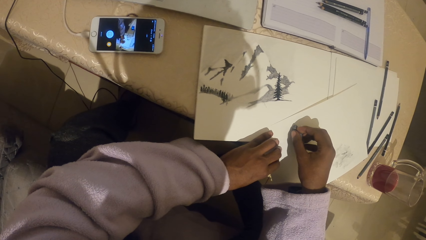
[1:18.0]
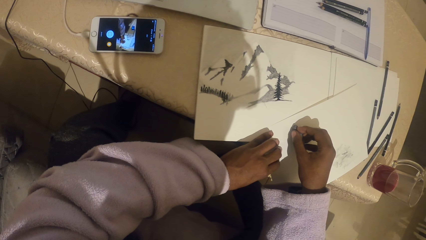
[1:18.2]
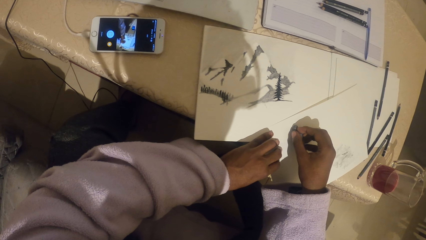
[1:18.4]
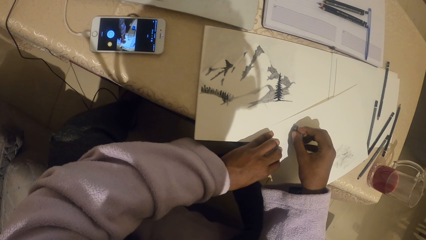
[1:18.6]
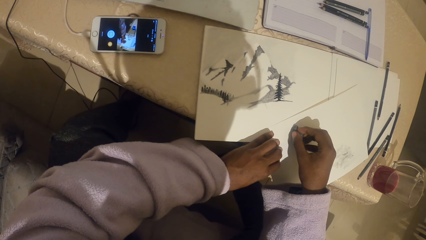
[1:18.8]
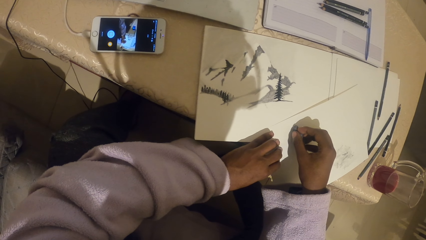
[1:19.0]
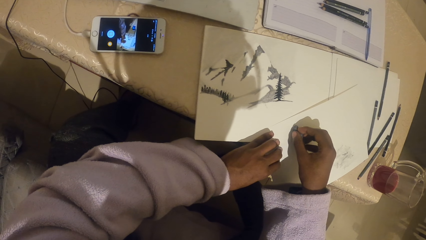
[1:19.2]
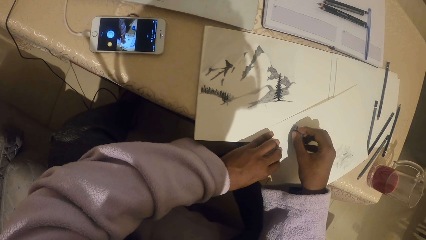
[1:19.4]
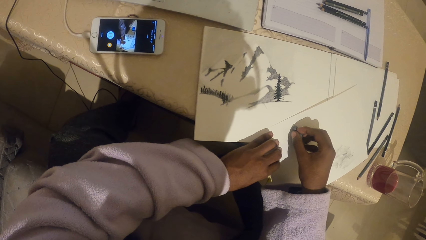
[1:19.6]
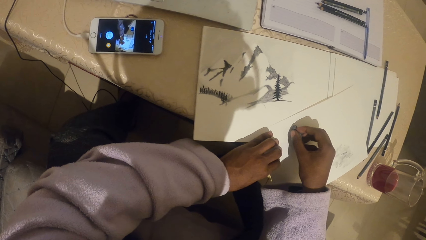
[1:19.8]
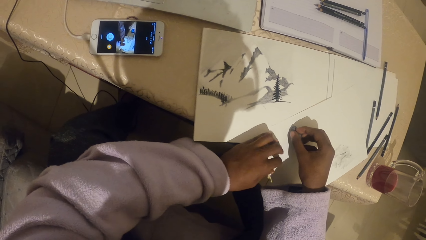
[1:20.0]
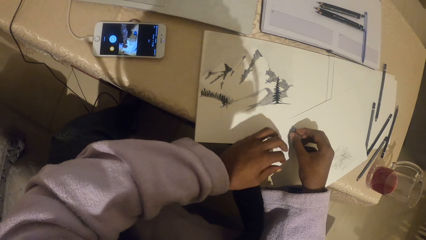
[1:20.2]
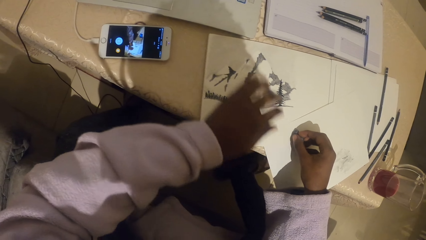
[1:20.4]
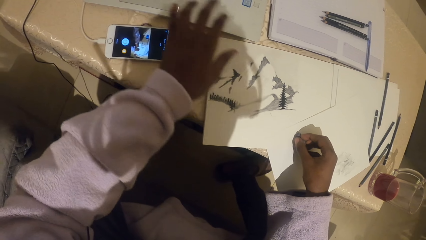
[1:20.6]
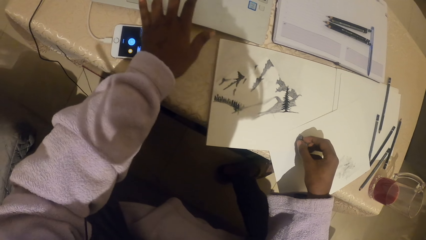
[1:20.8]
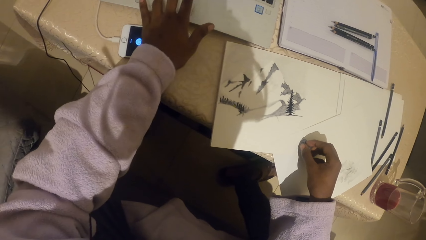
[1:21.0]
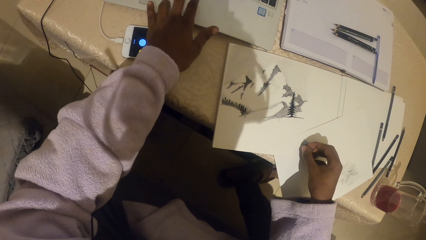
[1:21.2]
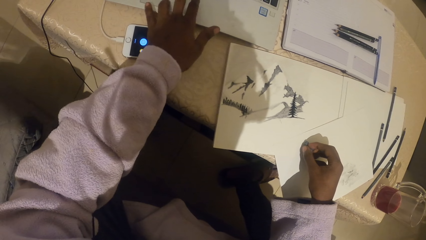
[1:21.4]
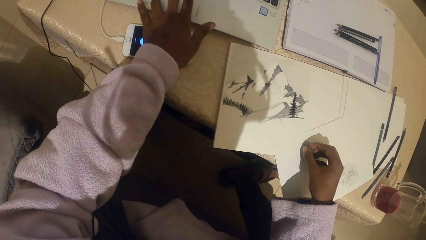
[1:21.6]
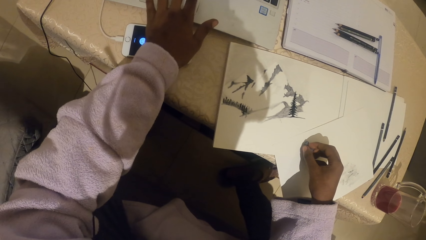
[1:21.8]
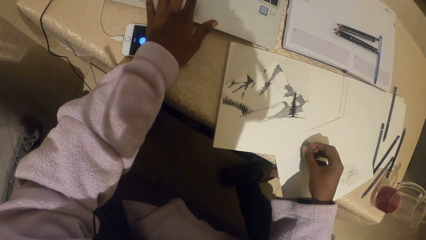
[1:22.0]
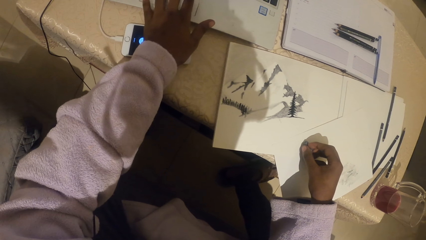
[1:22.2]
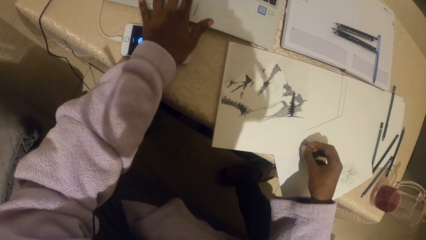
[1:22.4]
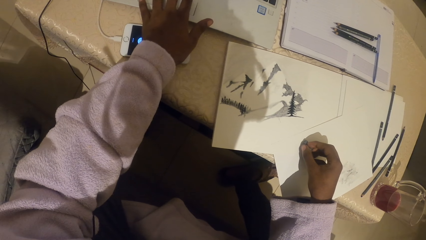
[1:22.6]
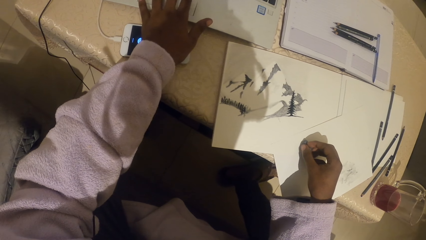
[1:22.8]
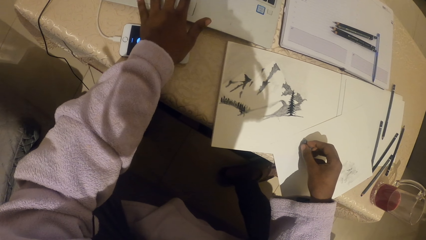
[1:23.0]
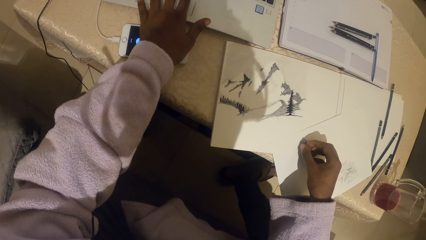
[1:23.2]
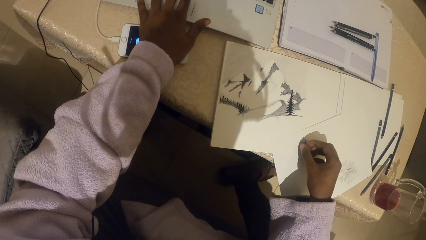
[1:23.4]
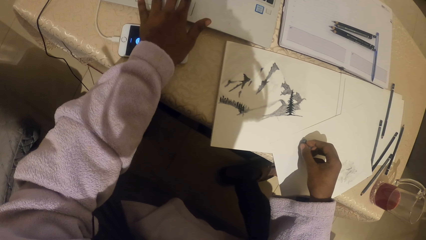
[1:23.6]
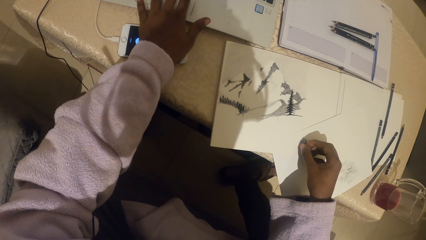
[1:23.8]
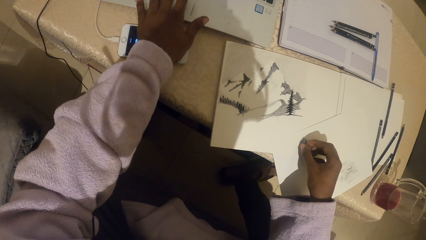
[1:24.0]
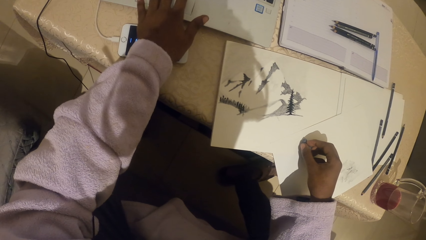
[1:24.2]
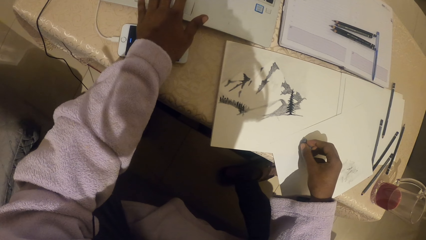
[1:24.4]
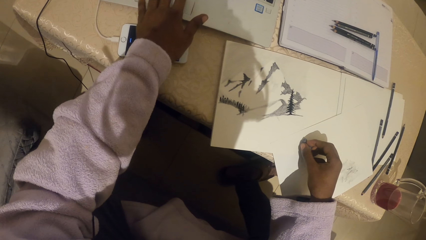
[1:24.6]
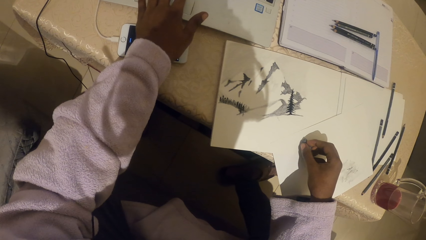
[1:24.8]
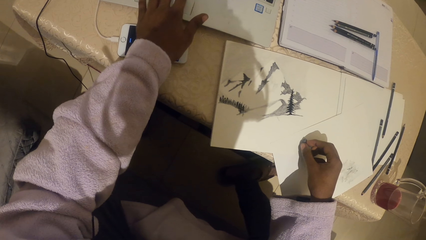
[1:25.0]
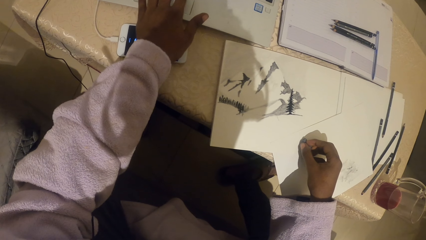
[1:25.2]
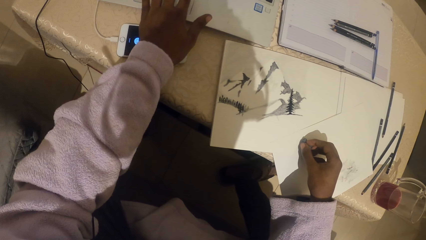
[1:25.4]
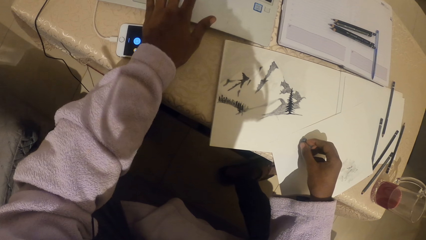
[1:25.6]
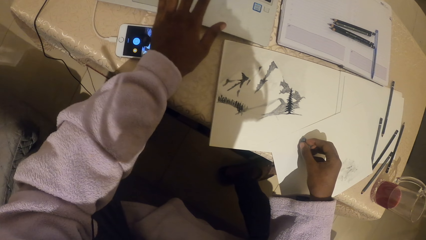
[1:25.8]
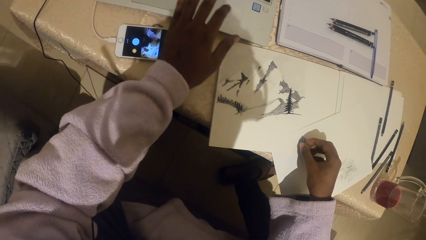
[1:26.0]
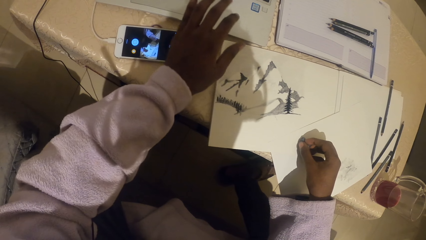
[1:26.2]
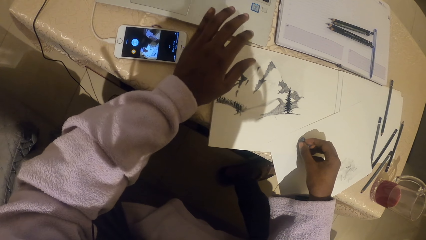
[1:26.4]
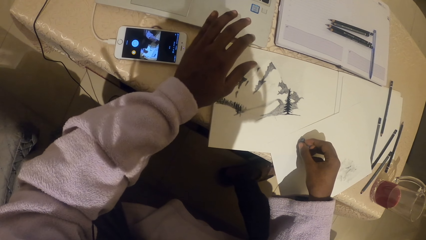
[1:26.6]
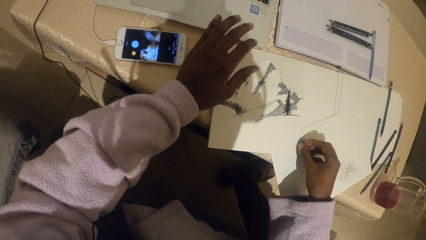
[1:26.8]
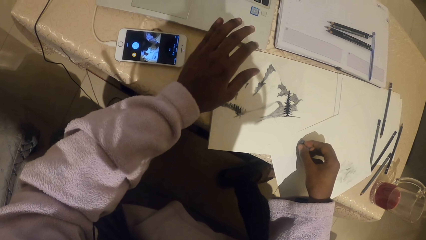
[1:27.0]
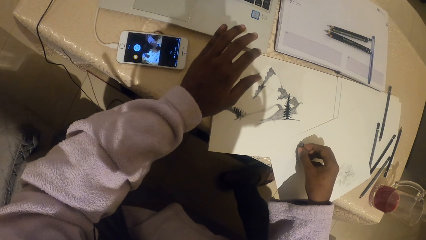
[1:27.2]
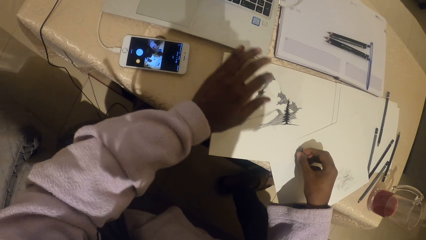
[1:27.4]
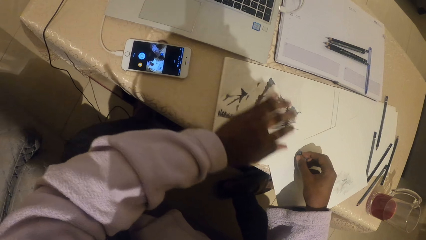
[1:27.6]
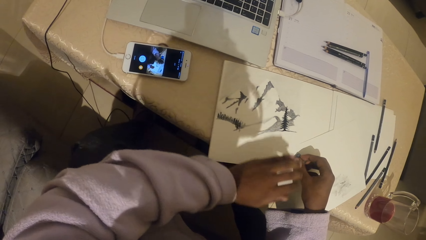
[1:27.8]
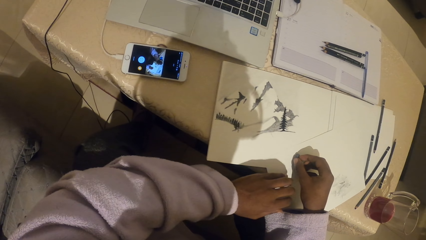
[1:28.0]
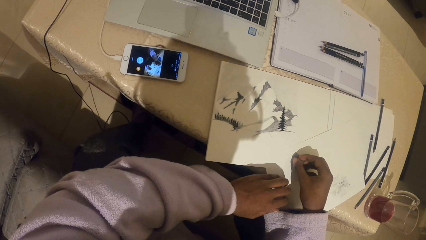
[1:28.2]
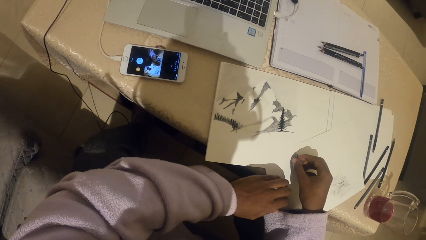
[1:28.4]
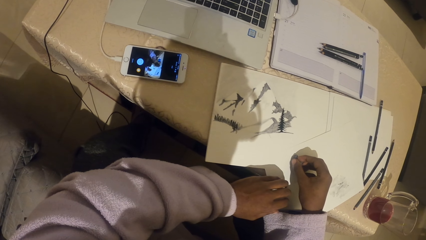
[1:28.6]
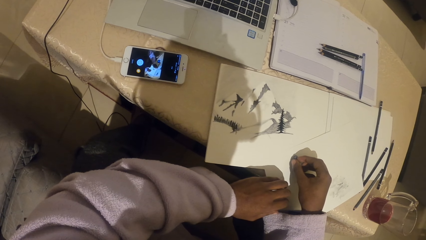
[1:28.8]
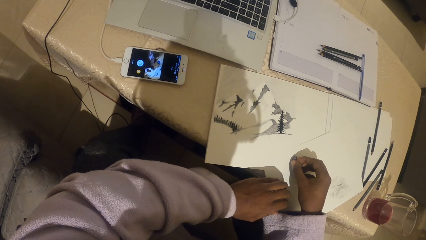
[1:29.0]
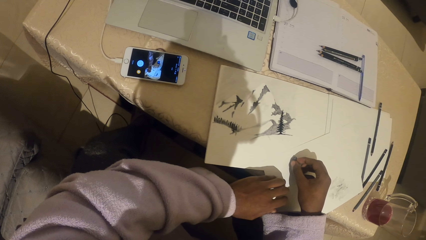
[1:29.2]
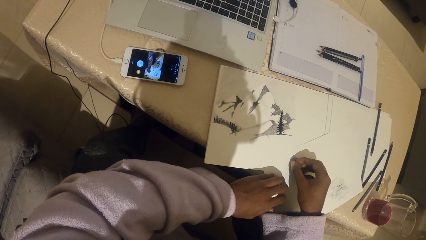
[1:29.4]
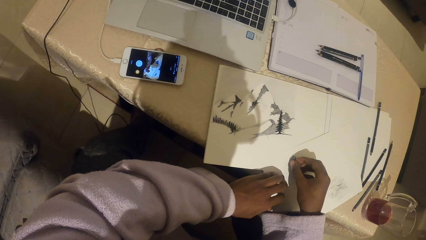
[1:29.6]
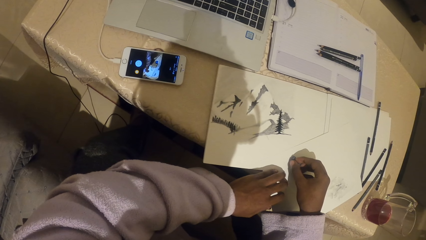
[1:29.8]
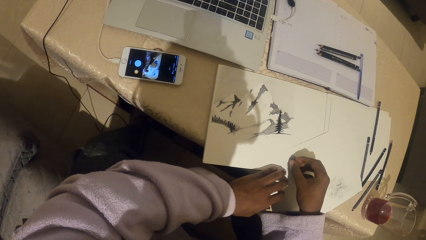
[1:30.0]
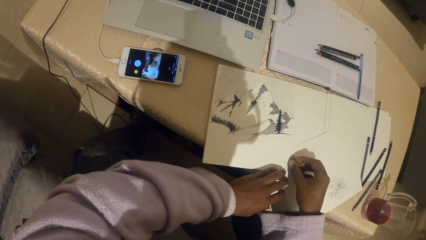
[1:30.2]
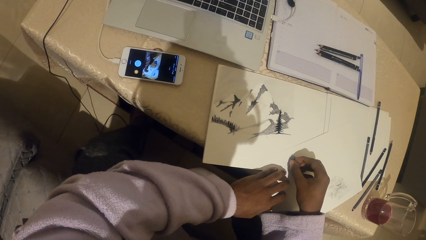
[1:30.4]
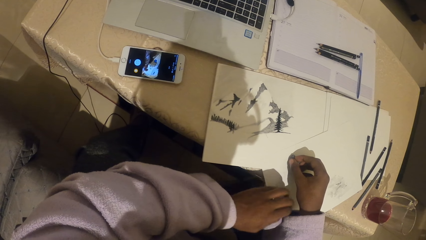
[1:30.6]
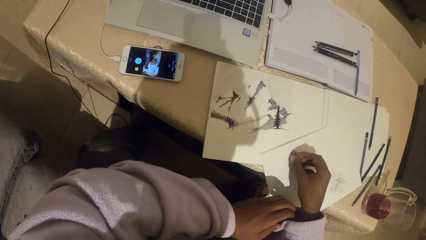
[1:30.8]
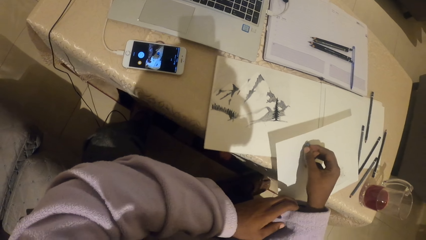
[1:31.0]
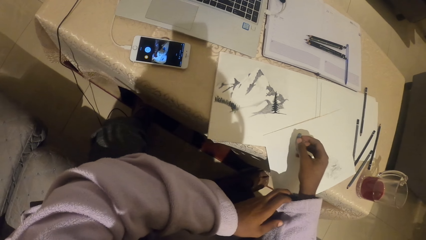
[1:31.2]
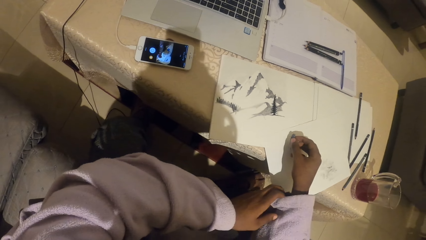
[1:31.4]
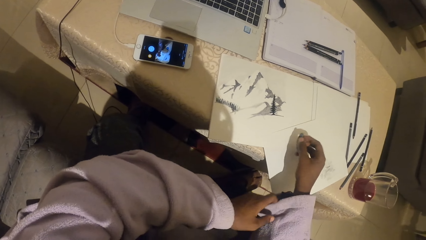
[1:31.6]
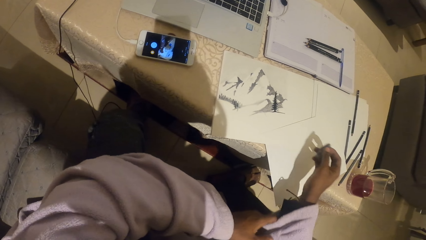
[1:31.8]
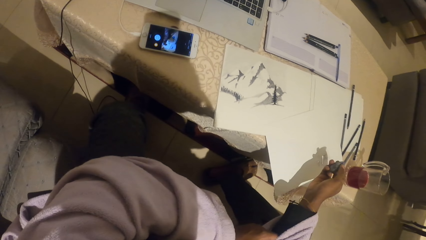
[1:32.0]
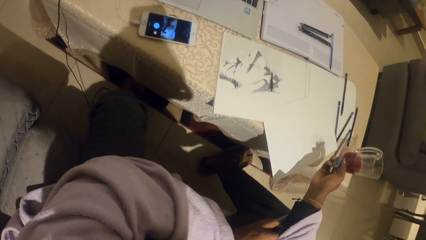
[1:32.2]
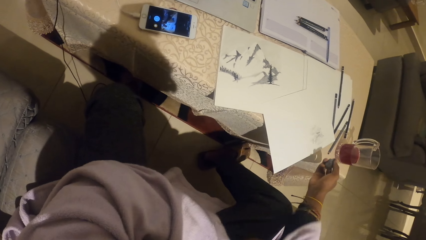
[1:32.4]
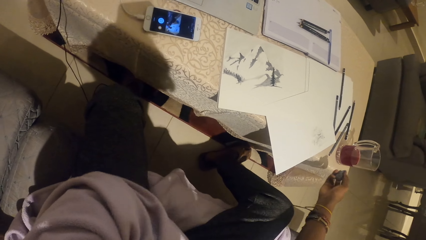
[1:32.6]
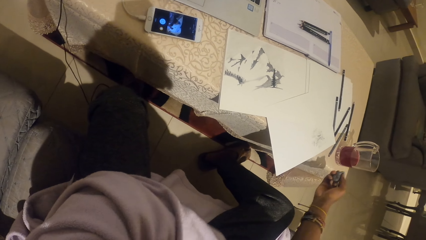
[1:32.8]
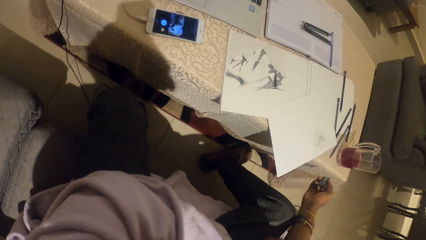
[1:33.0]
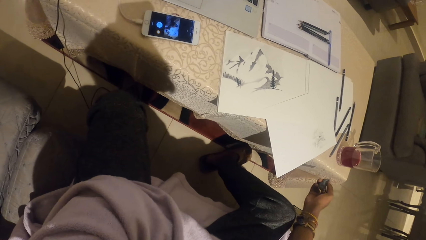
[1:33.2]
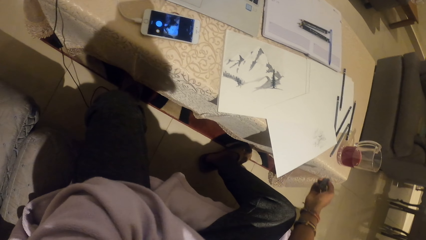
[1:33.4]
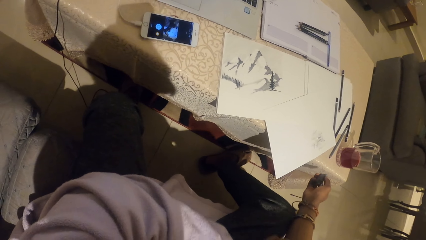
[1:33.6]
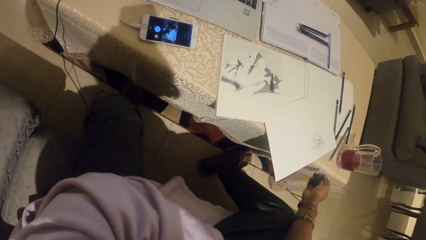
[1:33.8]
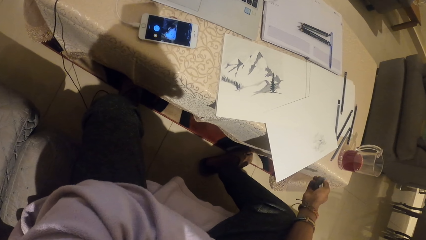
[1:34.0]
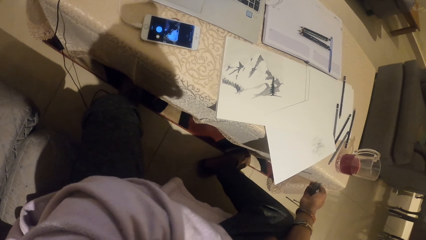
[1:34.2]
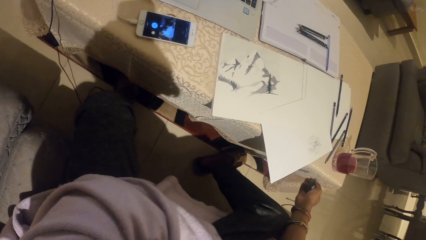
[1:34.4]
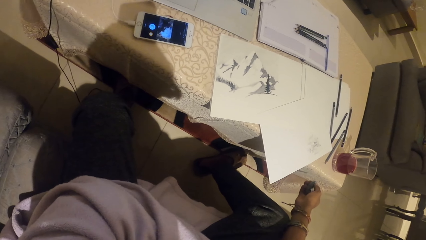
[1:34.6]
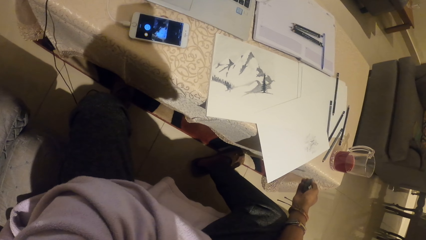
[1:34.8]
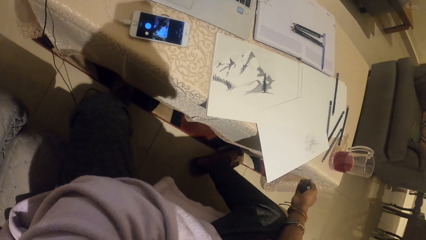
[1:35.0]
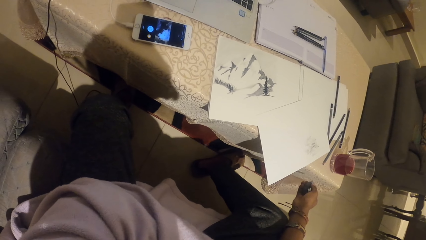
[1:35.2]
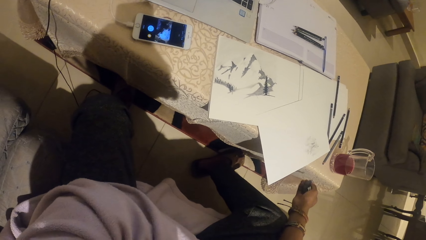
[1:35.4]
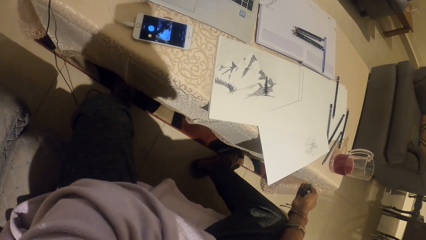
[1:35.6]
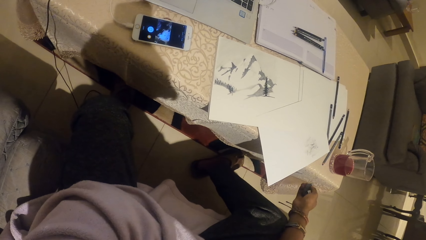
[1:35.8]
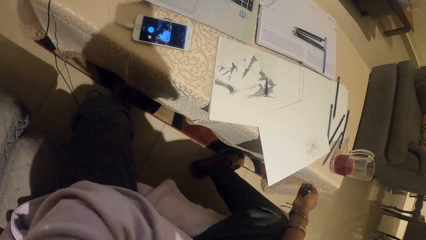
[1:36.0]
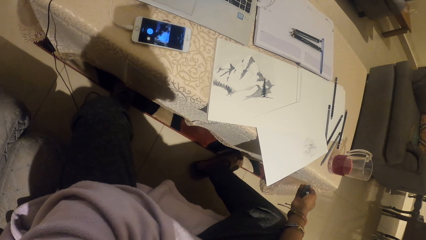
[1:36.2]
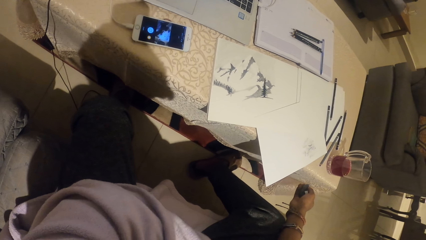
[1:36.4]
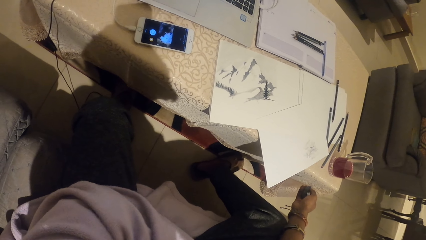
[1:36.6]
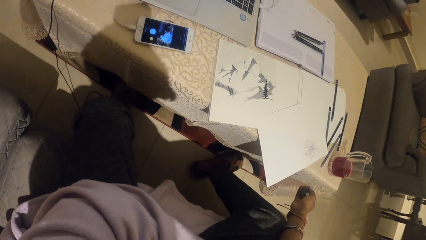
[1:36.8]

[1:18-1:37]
The camera wearer touches the touch pad. He scratches the right hand.
